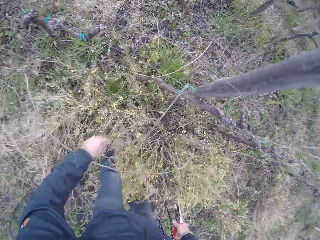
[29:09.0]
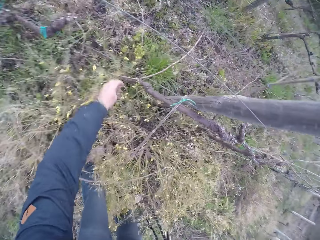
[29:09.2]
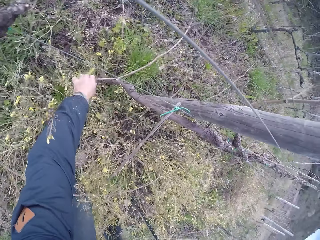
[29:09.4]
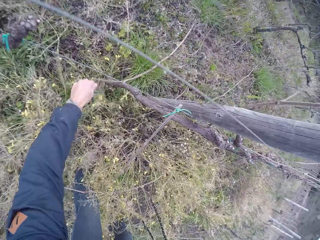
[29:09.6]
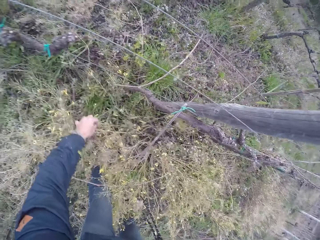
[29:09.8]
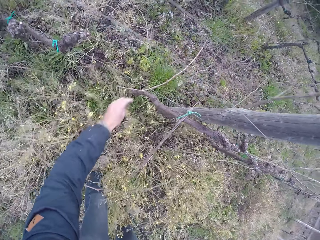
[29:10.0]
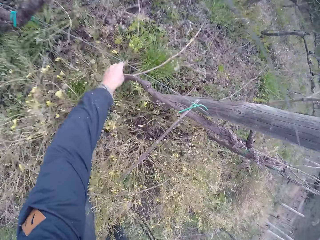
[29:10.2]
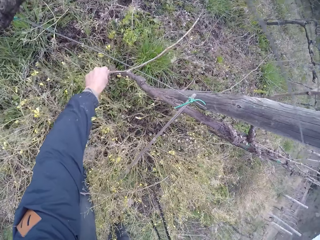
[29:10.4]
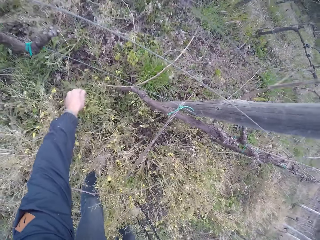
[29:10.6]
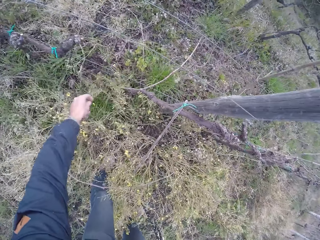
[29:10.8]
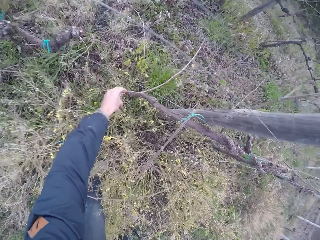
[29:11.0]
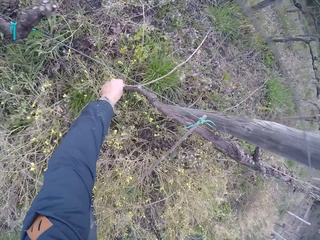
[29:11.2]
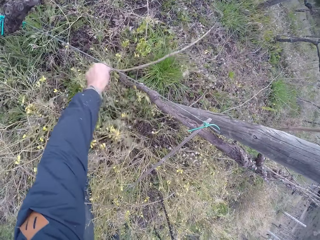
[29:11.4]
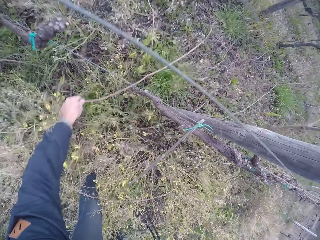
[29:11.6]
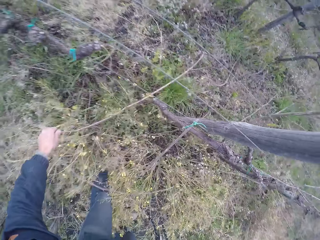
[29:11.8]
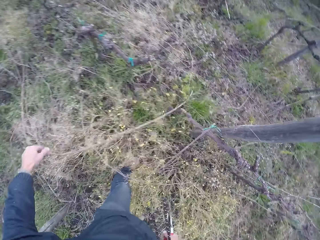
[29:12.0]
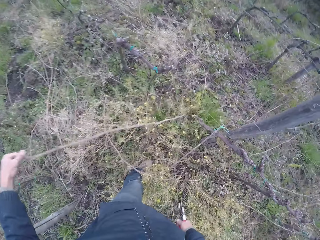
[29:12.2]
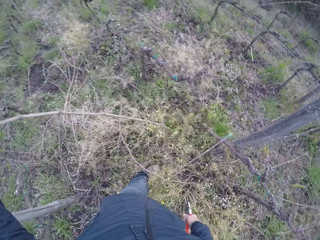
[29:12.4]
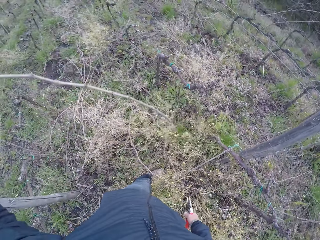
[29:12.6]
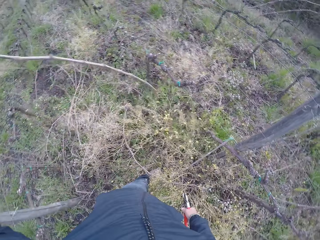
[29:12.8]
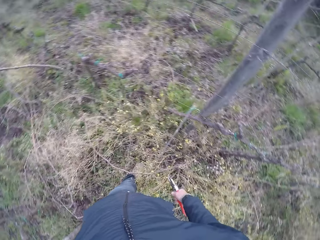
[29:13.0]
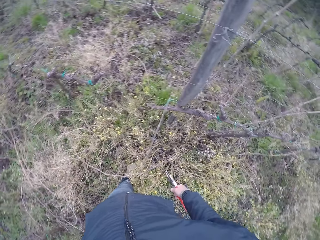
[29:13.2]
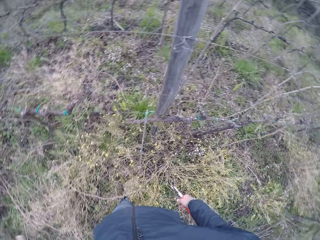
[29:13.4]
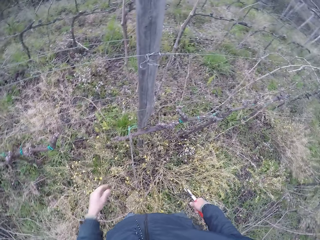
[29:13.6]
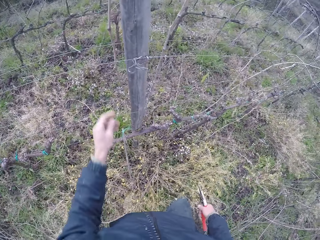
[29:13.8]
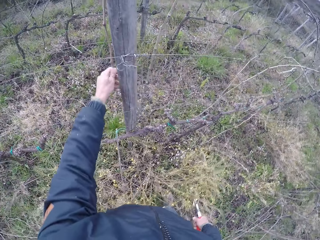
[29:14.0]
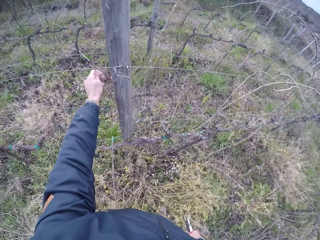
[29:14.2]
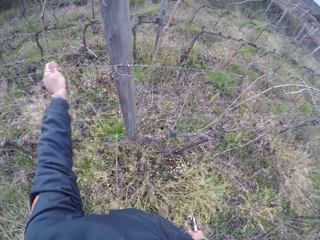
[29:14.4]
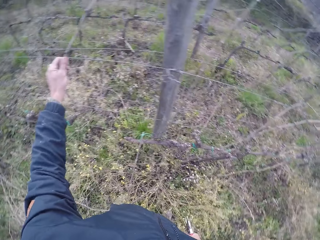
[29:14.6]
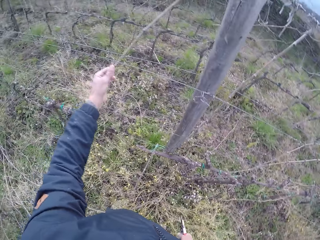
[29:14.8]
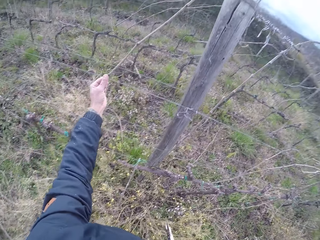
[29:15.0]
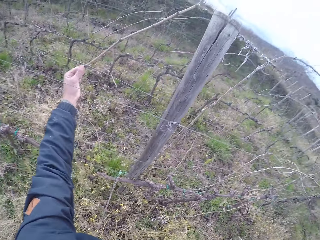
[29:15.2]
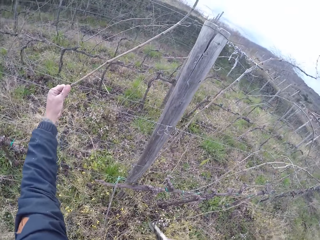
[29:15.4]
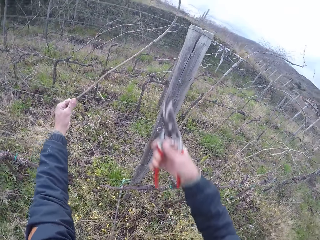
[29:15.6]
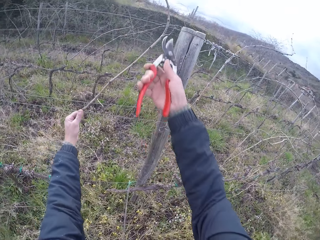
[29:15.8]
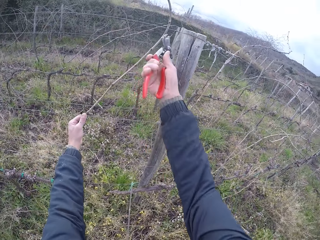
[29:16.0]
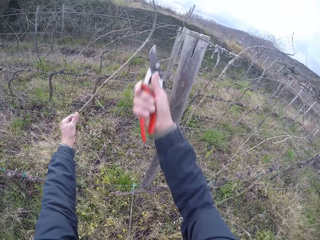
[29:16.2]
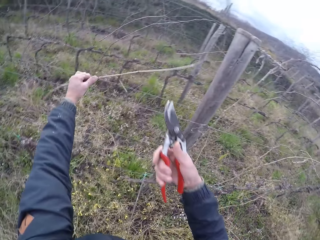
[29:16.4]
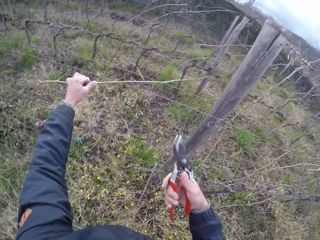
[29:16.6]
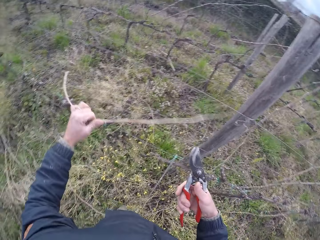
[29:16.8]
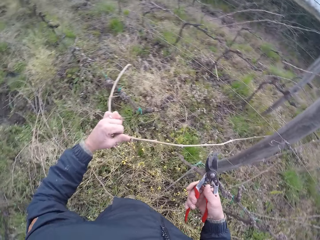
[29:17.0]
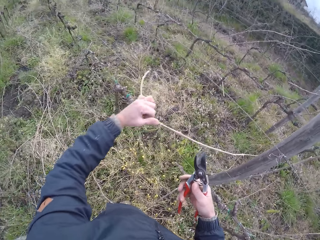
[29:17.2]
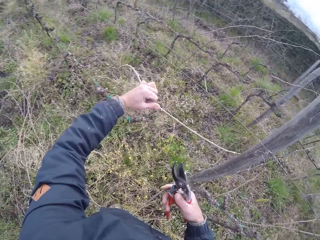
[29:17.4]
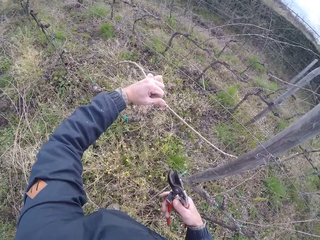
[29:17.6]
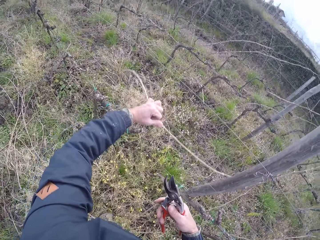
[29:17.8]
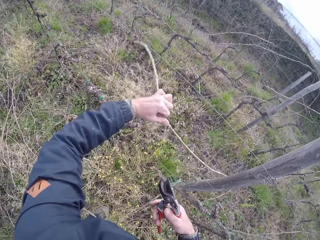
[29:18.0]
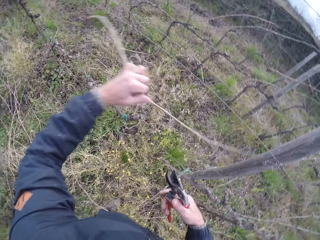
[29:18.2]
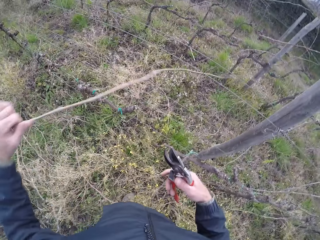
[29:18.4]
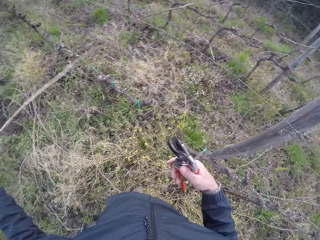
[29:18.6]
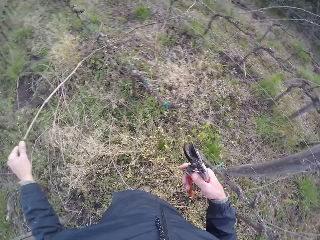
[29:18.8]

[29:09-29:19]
The camera wearer removes a twig from the barbed wire fence using his left hand. He holds a branch on the fence. He pulls a twig from the barbed wire fence with his left hand. He cuts the twig in his left hand with the pruning plier in his right hand. He pulls a branch from the fence.

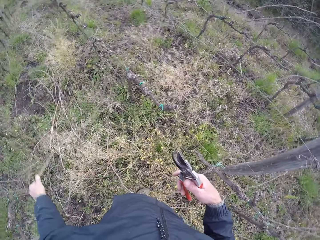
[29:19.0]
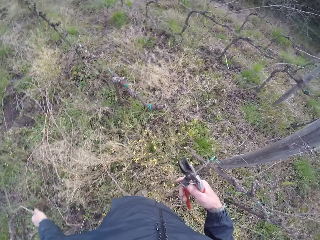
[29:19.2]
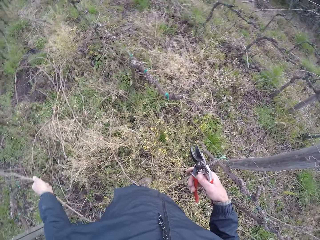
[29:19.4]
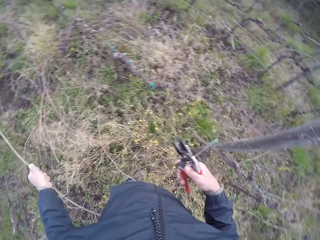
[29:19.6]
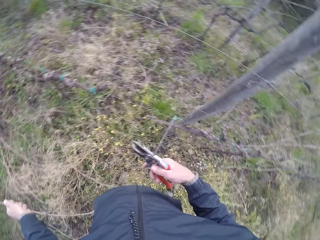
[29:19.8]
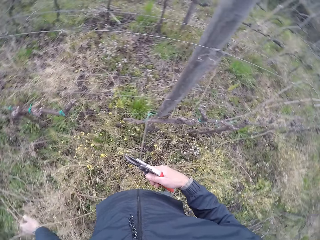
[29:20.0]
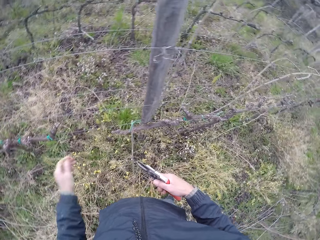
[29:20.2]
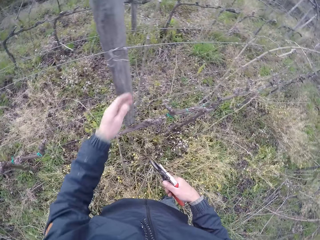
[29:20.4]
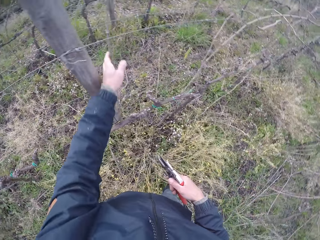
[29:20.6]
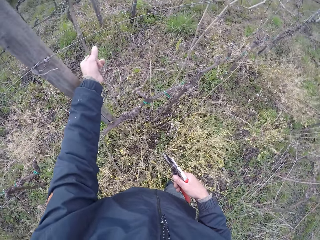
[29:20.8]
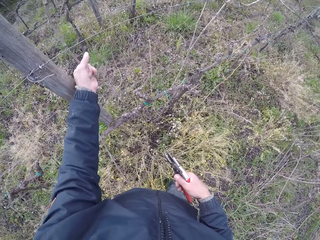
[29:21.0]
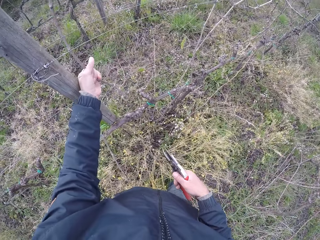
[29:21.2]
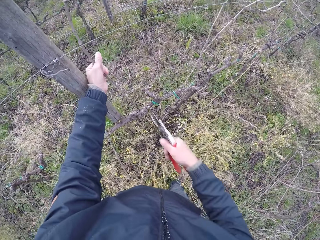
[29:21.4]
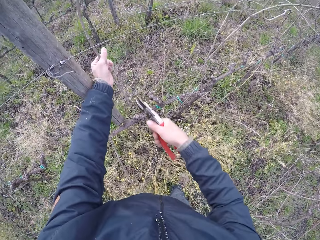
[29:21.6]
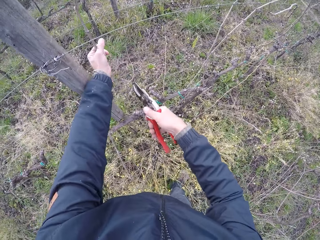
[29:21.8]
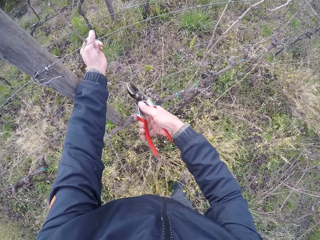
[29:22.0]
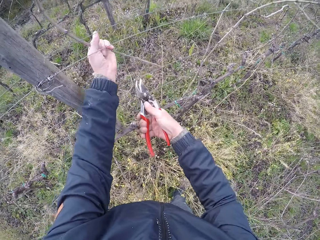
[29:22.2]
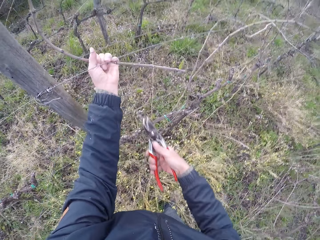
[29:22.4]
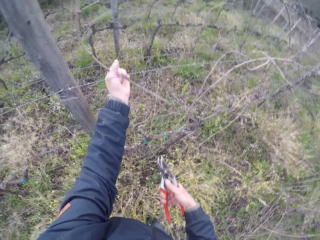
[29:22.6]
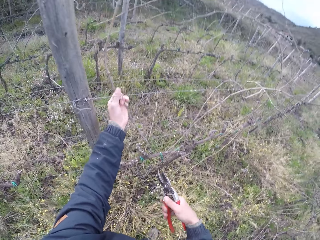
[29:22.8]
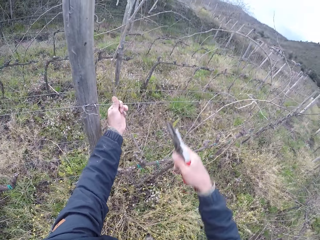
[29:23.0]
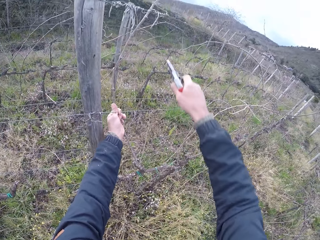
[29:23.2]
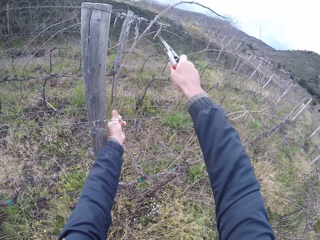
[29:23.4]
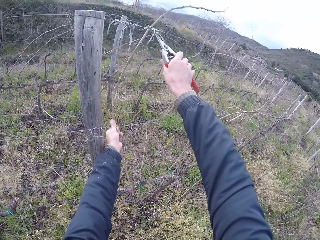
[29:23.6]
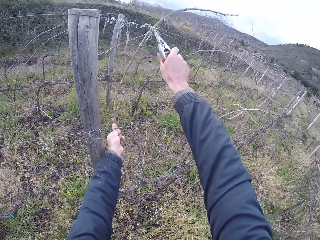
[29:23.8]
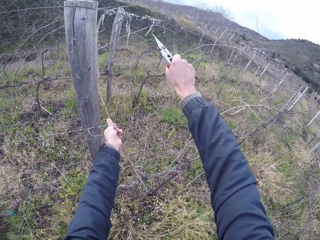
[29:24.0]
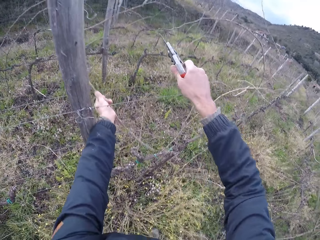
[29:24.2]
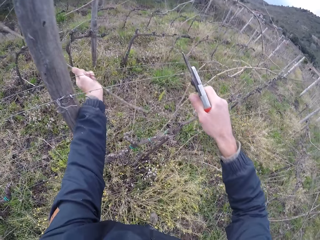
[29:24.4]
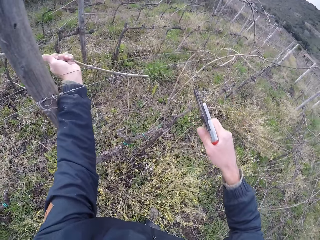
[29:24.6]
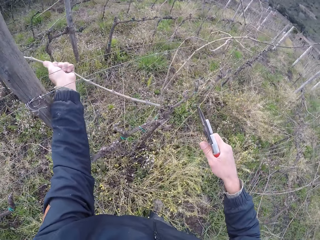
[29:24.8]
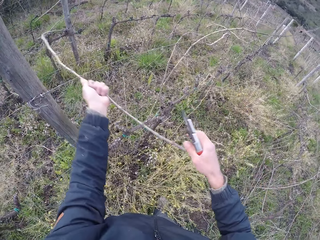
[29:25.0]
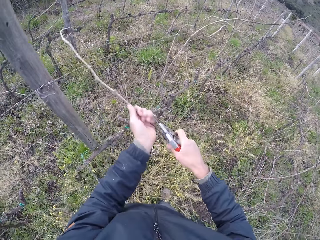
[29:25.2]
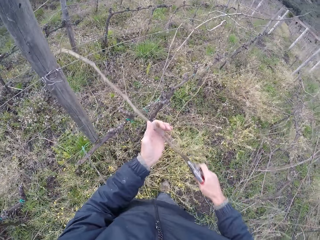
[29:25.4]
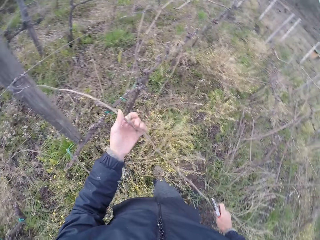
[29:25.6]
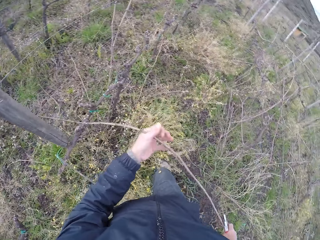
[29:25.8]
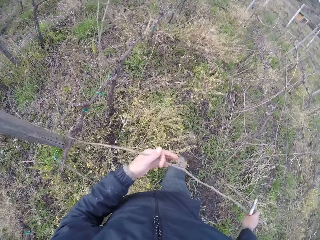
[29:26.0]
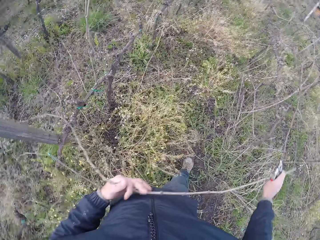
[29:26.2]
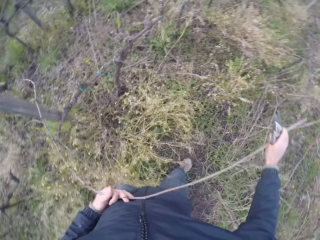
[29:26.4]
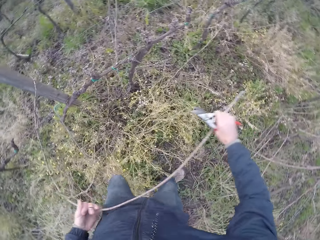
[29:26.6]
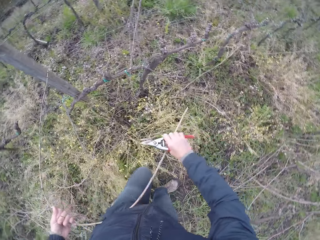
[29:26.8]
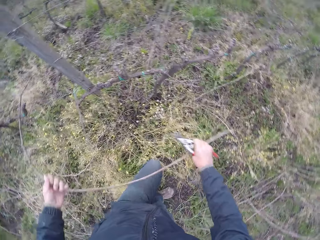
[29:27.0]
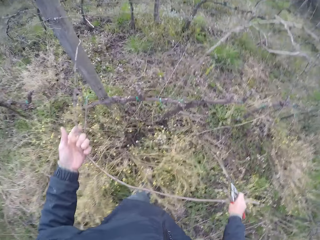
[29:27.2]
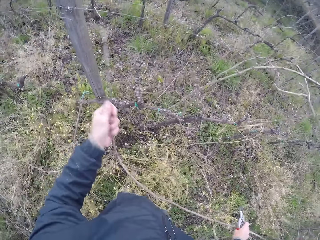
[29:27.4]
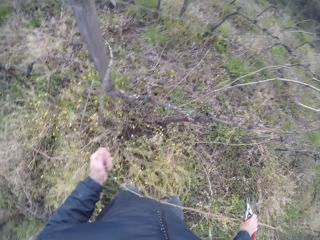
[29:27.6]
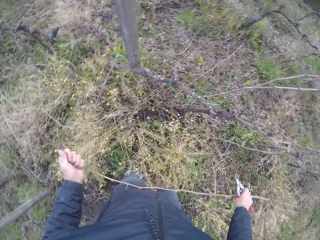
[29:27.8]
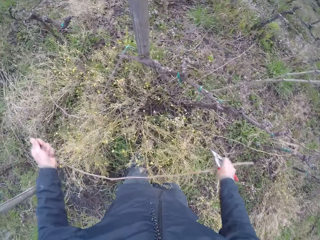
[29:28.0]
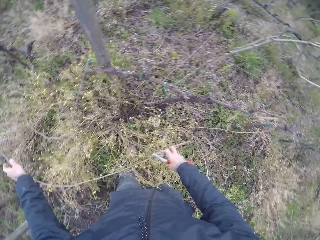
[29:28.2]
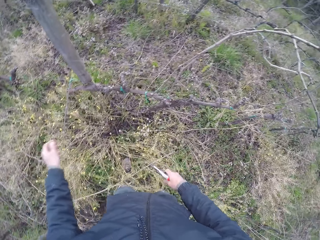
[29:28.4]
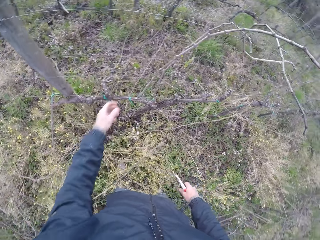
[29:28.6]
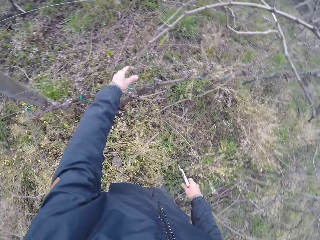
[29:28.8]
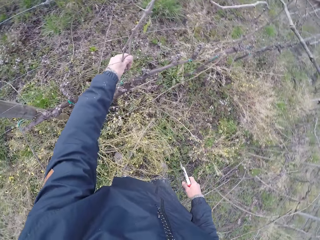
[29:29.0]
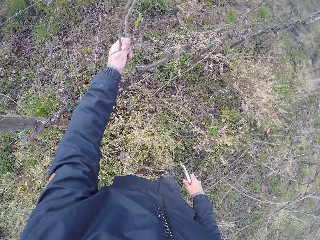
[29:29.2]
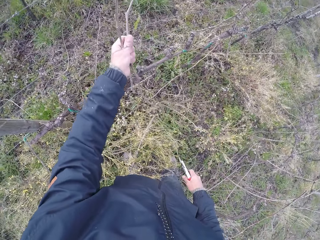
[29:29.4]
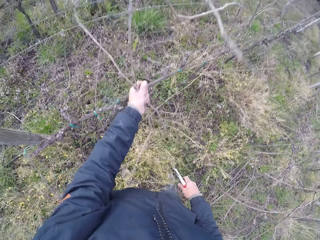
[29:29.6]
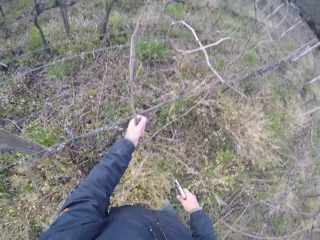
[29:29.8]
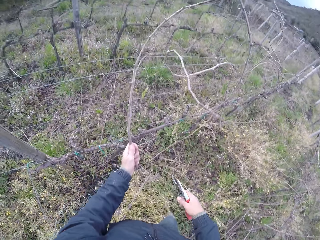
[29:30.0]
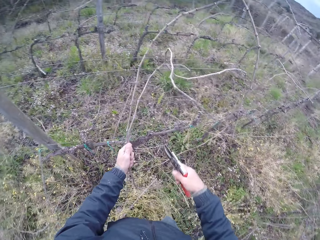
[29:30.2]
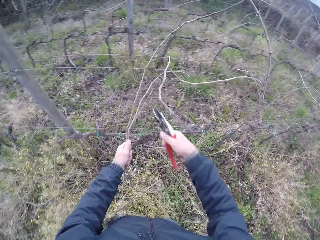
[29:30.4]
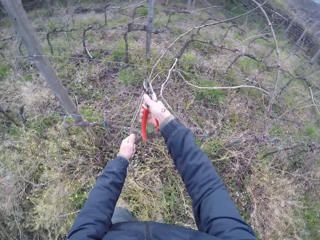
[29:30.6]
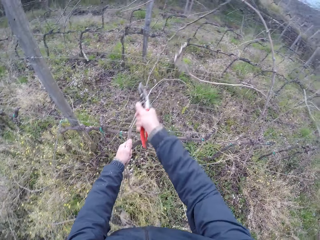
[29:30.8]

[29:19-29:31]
The camera wearer drops the twig in his left hand on the ground. He pulls a twig from the barbed wire fence with his left hand. He holds a branch on the fence. He cuts the twig in his left hand with the pruning plier in his right hand. He holds the branch with both hands and pulls a branch from the fence. He drops the twig in his hands on the ground. He pulls a twig from the barbed wire fence with his left hand. He holds branches on the fence with his left hand.
